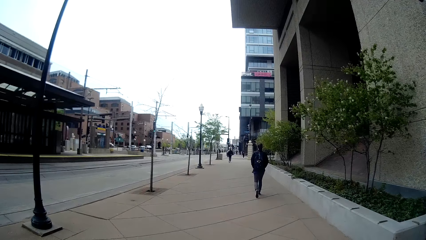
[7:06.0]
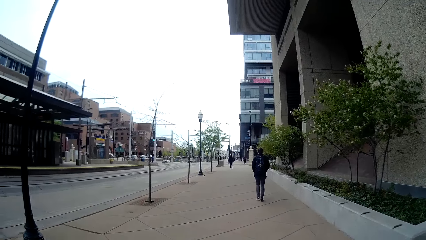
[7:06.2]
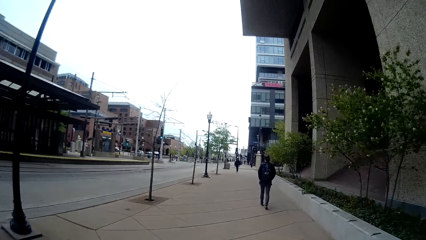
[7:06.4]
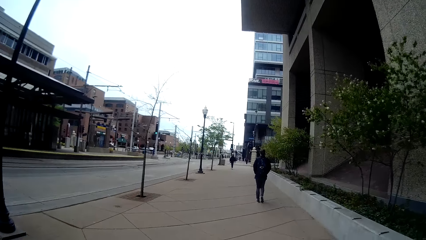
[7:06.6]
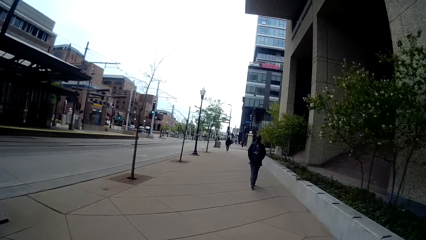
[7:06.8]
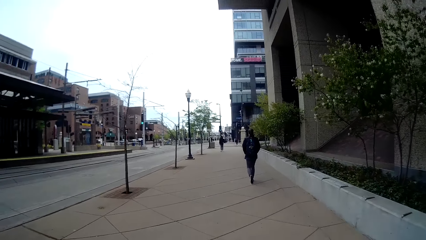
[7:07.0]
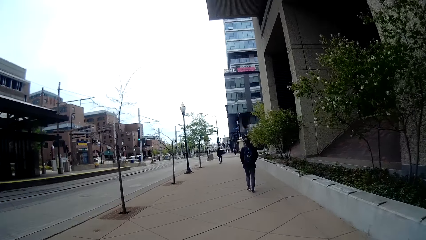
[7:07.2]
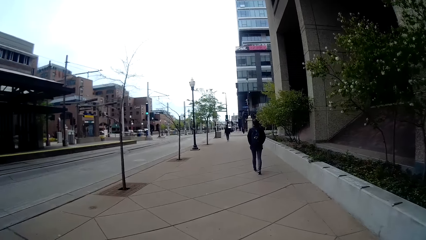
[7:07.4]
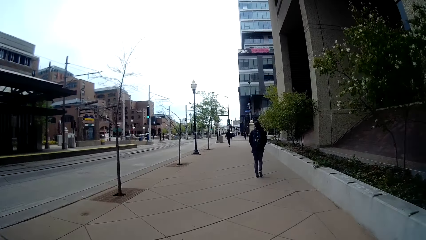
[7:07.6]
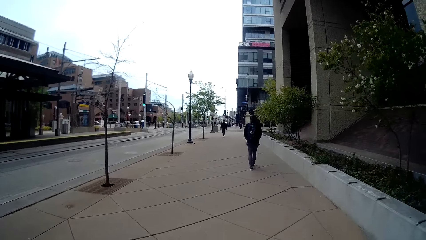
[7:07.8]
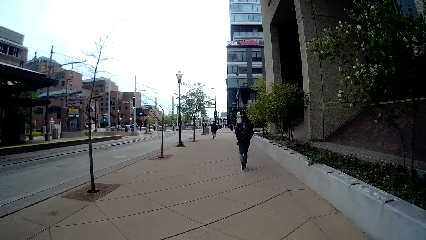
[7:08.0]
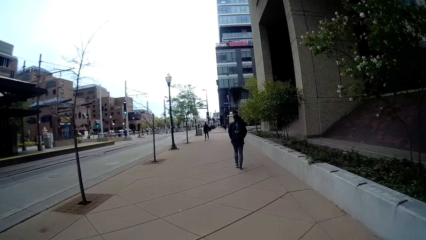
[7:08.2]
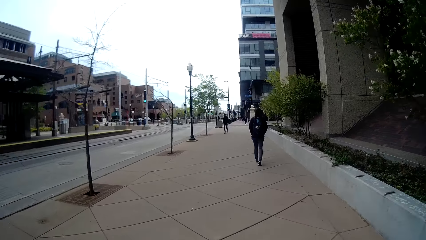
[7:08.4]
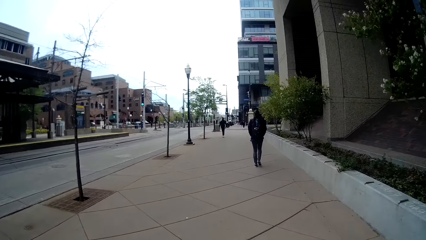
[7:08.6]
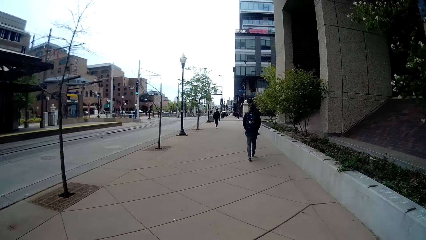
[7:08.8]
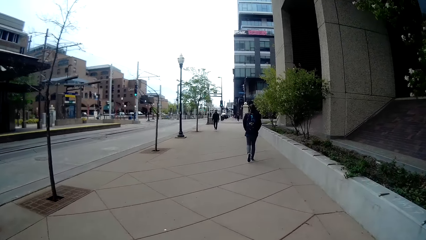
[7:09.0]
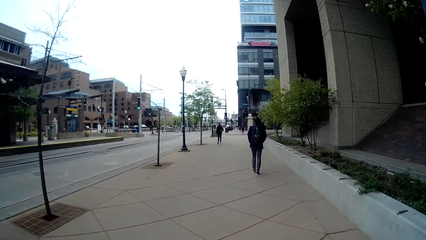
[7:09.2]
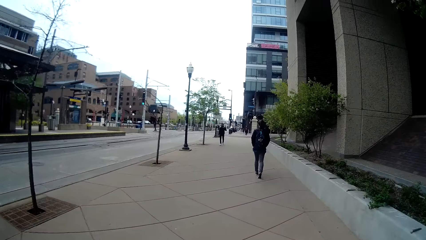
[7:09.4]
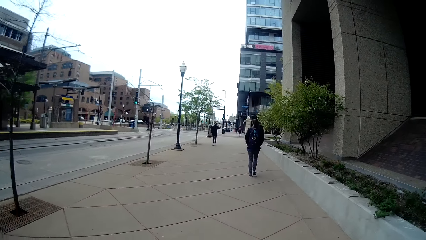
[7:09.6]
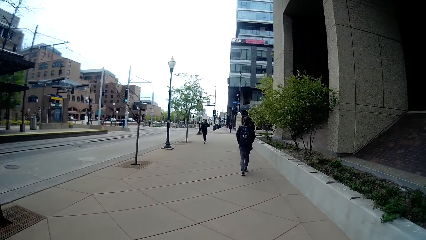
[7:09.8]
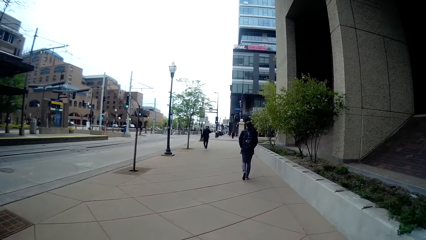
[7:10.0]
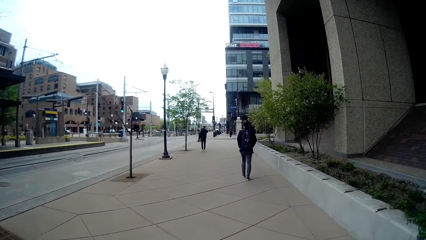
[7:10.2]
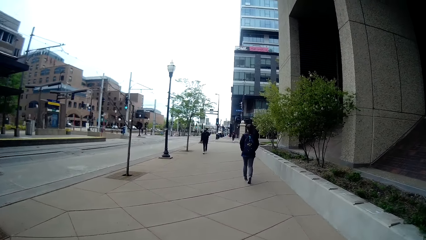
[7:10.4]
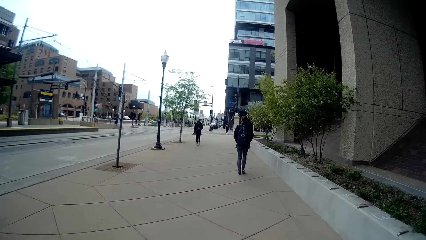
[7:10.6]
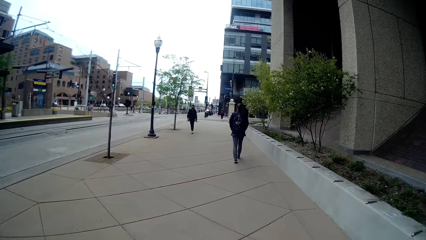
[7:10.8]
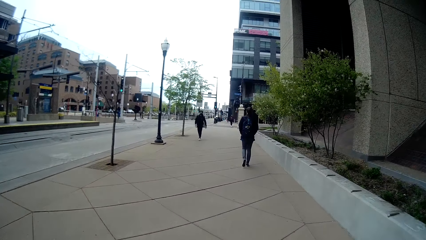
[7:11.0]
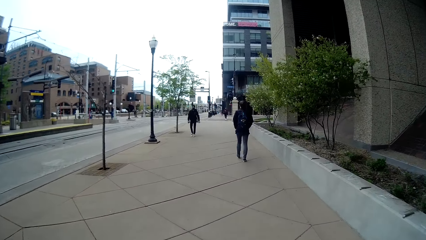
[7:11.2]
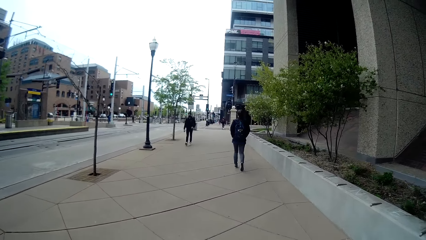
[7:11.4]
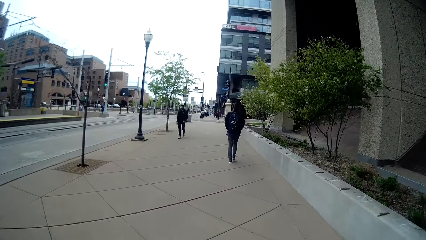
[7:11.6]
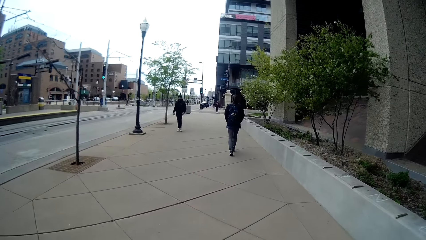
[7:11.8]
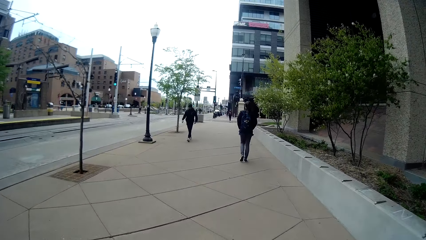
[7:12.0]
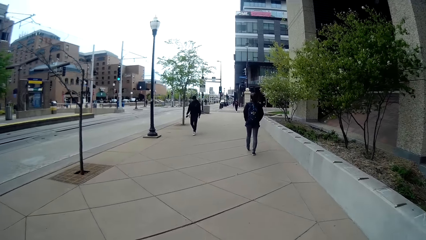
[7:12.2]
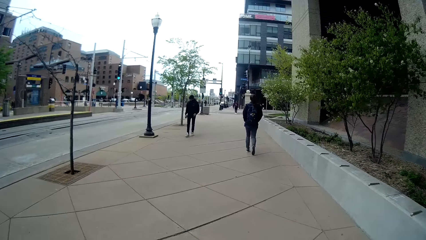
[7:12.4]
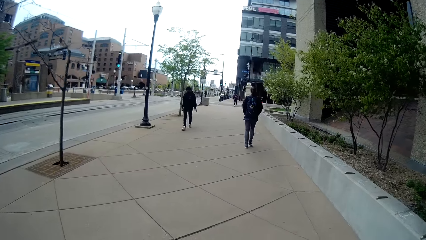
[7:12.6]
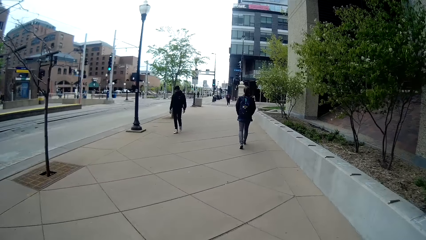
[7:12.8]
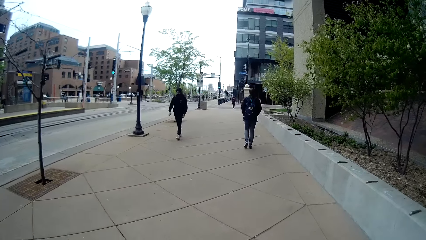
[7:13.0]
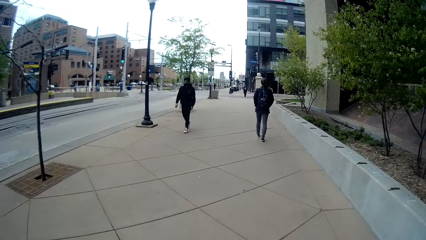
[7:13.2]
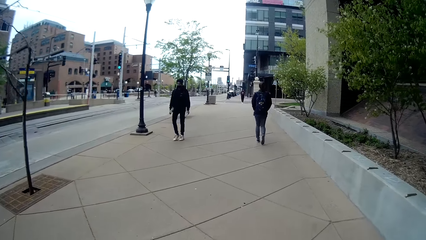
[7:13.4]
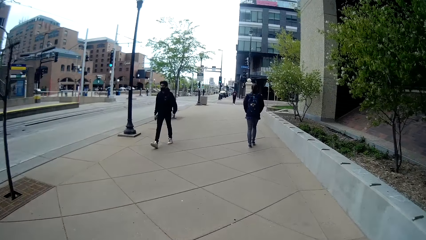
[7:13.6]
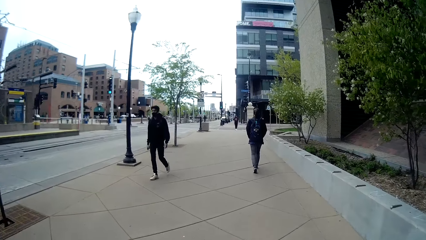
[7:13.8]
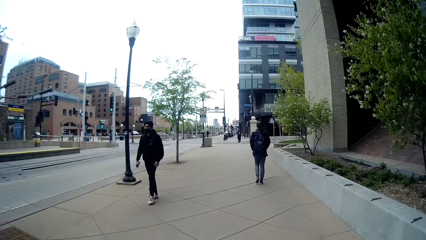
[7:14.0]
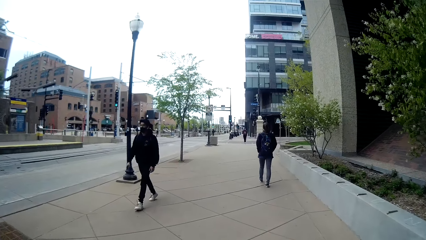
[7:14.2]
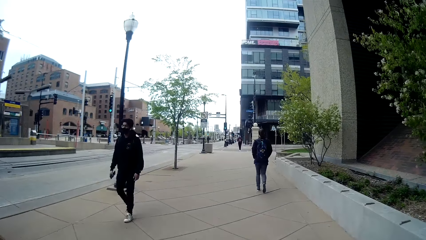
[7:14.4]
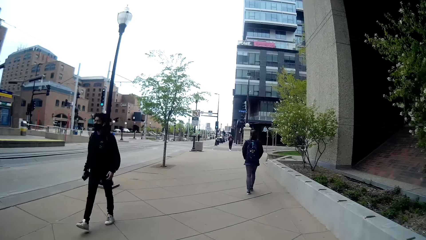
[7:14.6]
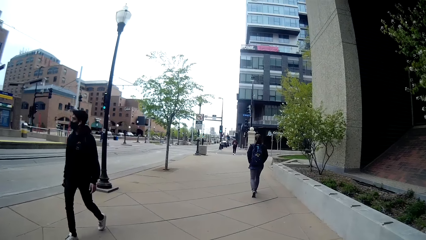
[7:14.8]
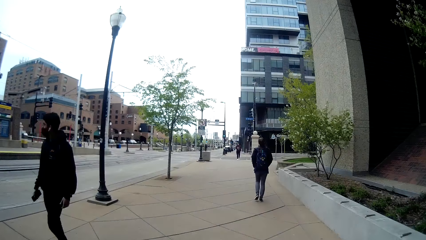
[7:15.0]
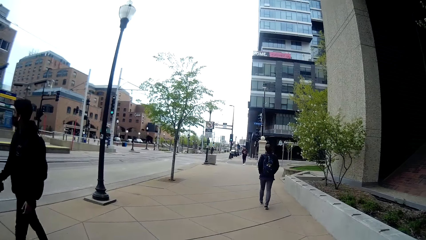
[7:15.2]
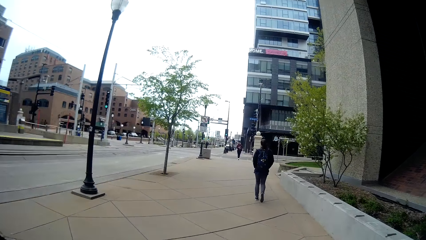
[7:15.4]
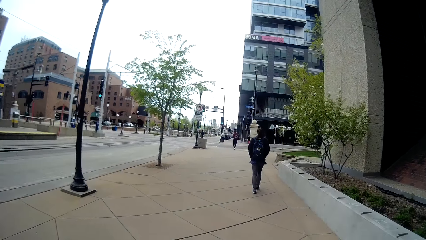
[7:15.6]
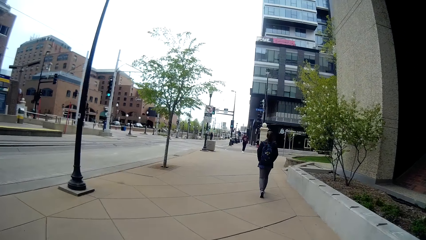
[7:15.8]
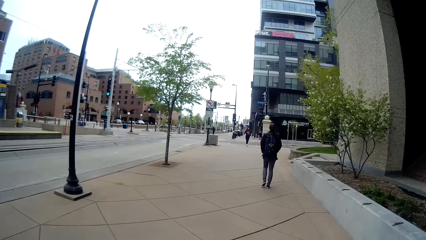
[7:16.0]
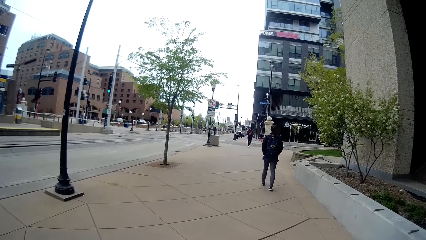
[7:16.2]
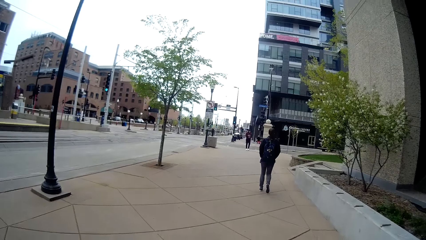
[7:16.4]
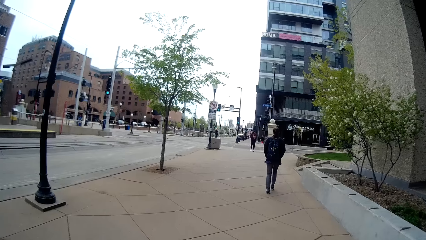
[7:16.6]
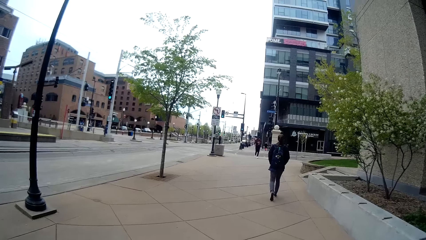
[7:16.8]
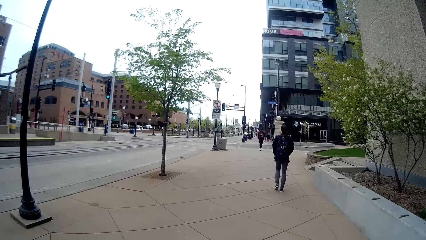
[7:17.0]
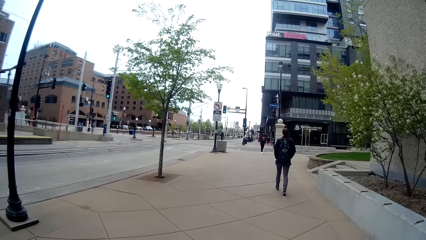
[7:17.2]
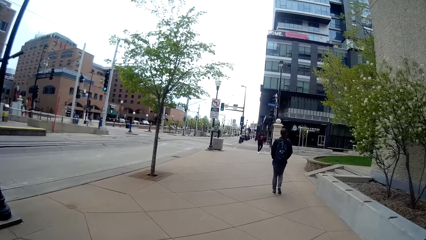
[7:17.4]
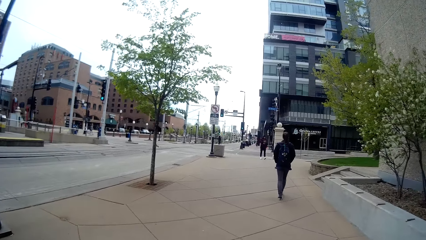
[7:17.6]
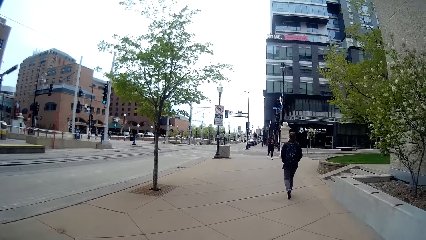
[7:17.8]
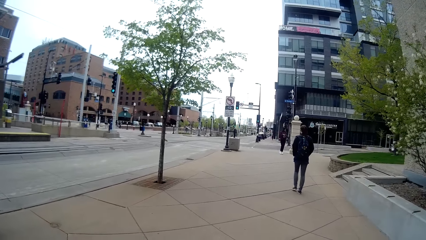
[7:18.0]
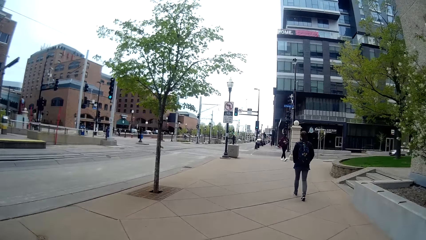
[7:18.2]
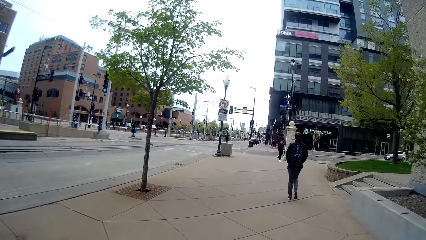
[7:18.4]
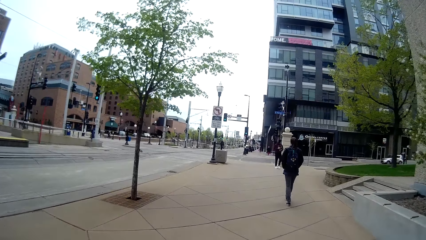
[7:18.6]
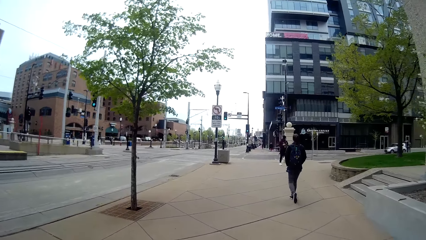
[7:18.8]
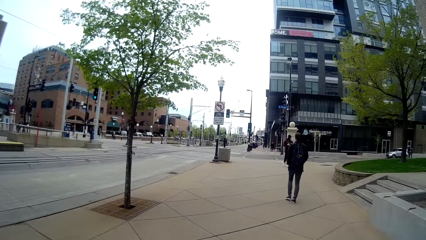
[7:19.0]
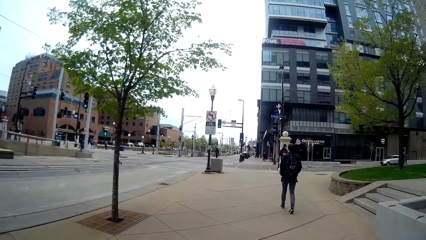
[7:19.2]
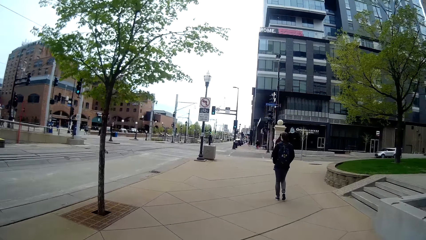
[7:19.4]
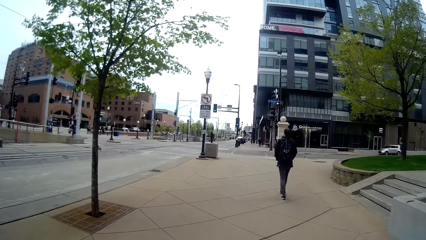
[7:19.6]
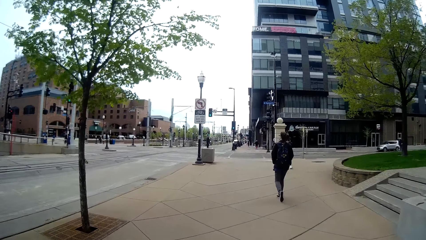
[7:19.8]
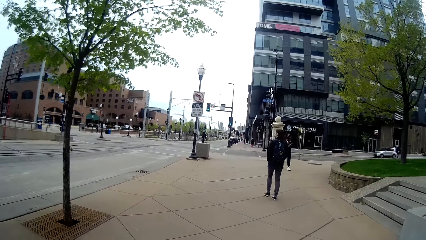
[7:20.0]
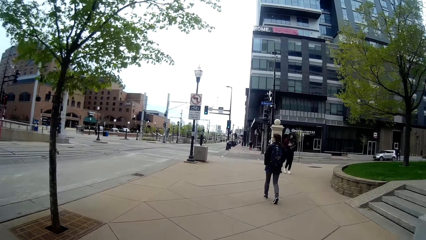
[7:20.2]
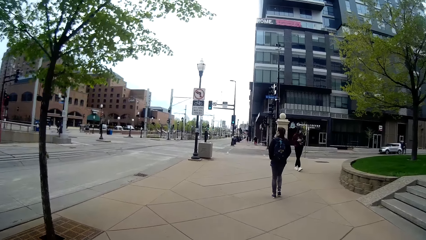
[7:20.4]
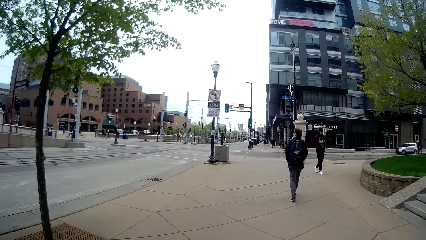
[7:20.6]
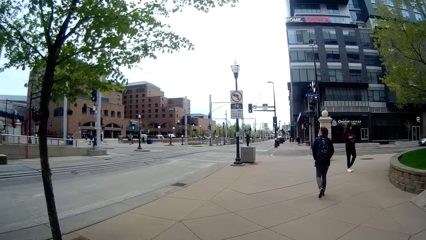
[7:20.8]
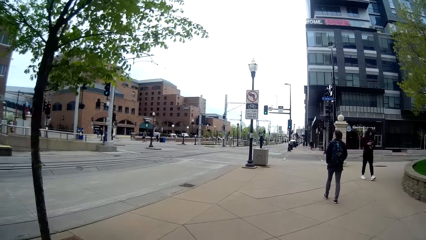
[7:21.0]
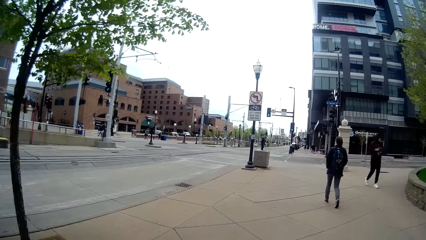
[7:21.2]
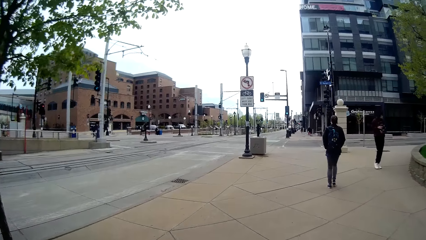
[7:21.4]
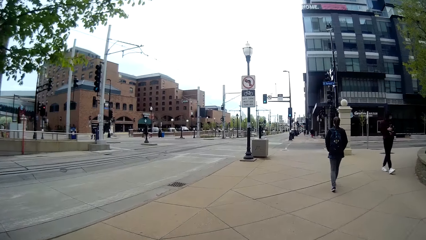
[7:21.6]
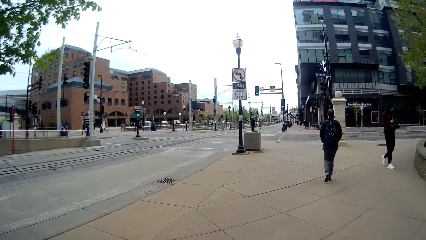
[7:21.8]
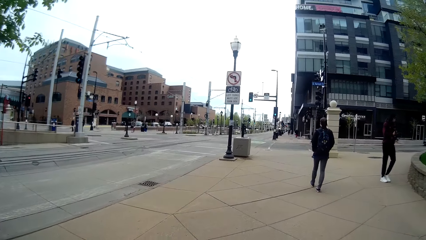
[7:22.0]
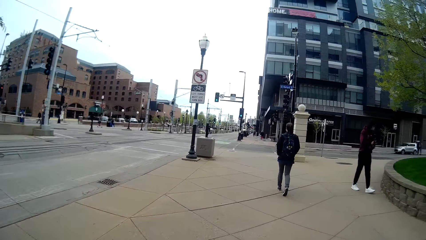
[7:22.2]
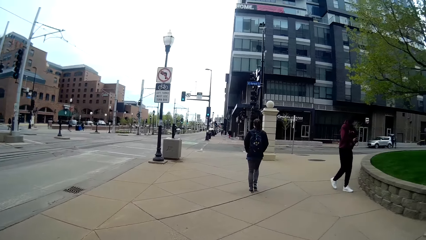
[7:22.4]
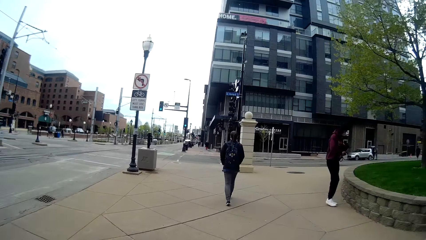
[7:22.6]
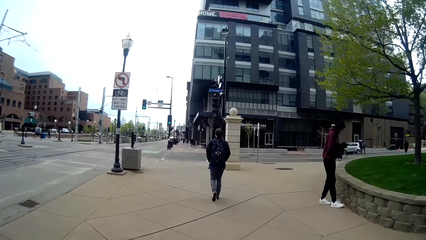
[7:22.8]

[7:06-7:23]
The camera wearer walks past a man.
